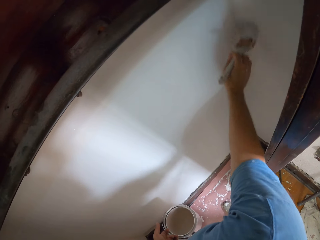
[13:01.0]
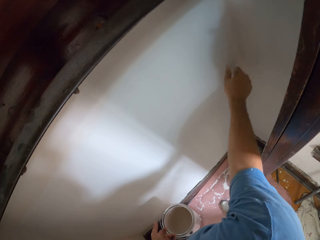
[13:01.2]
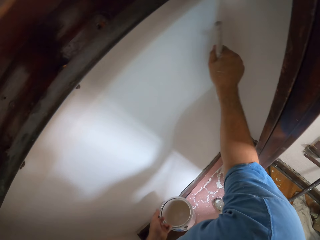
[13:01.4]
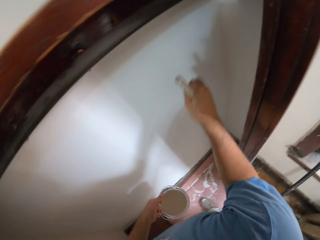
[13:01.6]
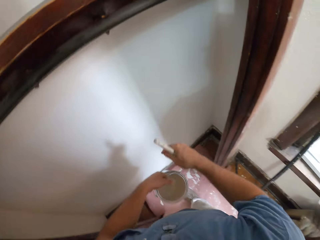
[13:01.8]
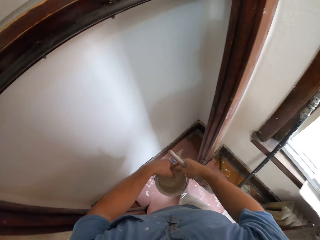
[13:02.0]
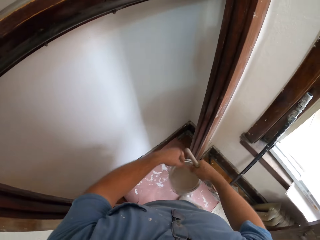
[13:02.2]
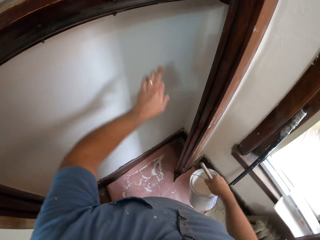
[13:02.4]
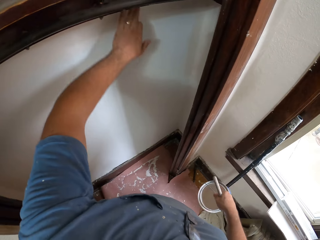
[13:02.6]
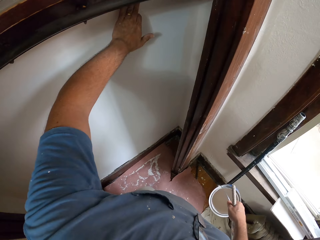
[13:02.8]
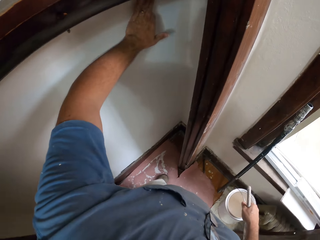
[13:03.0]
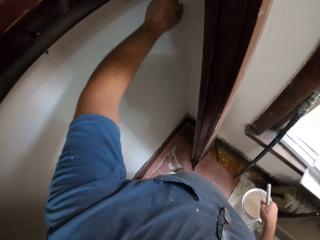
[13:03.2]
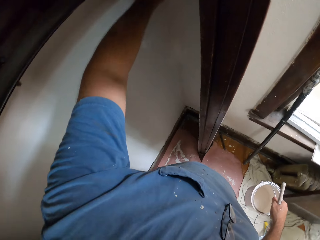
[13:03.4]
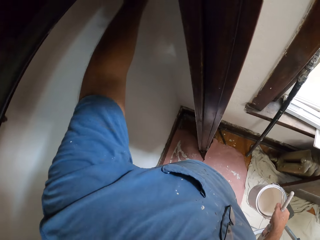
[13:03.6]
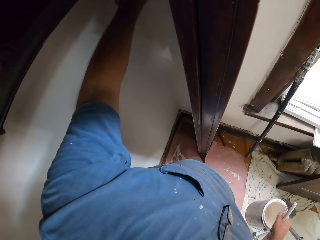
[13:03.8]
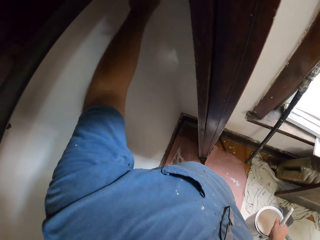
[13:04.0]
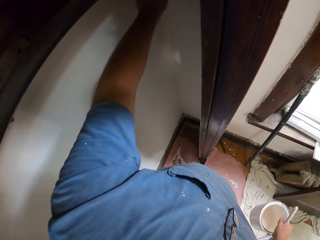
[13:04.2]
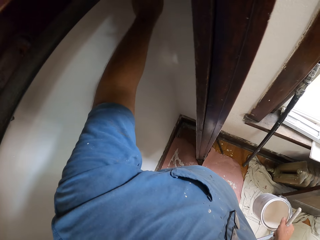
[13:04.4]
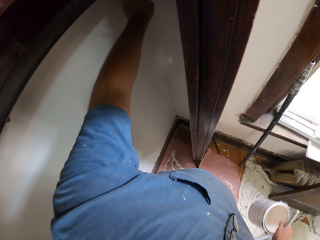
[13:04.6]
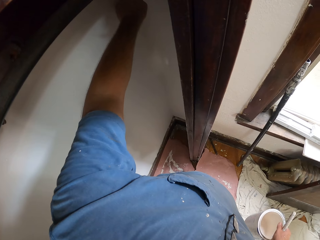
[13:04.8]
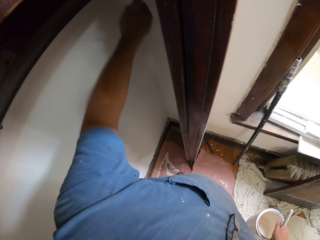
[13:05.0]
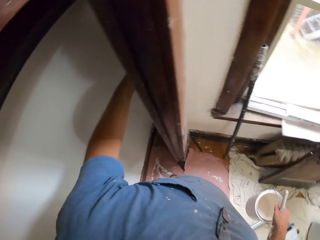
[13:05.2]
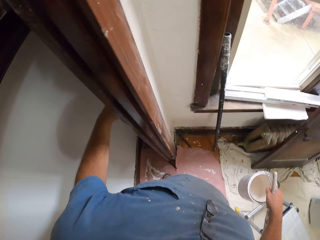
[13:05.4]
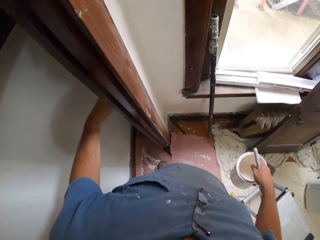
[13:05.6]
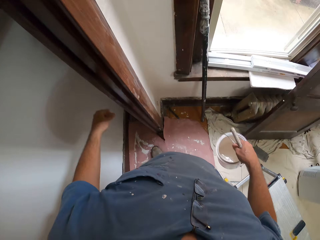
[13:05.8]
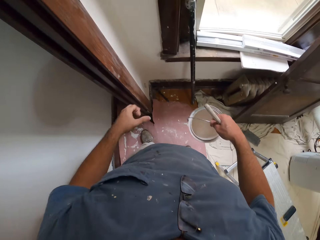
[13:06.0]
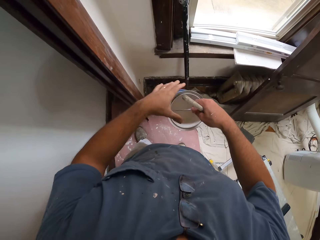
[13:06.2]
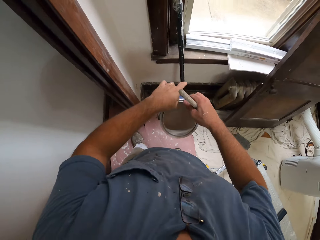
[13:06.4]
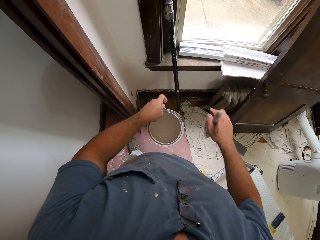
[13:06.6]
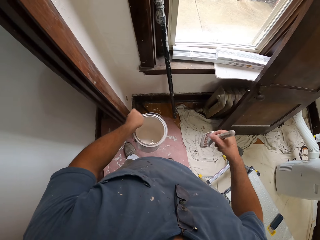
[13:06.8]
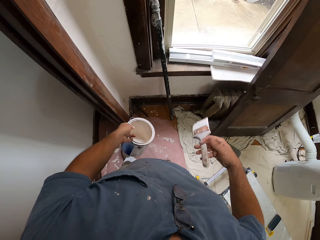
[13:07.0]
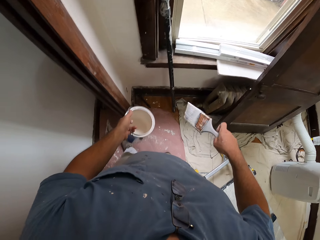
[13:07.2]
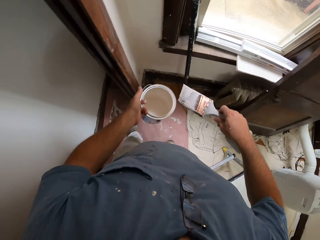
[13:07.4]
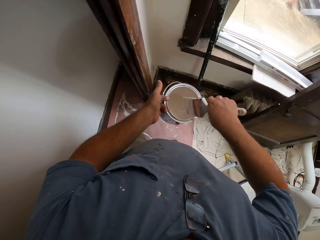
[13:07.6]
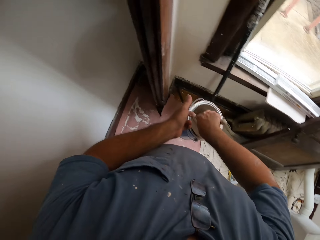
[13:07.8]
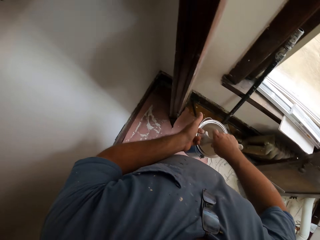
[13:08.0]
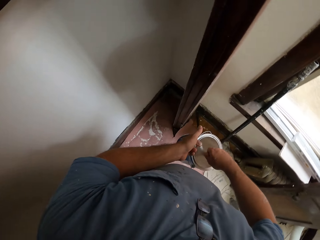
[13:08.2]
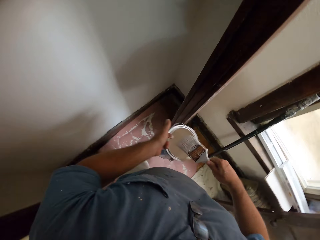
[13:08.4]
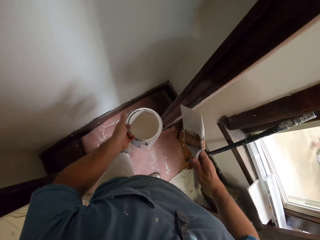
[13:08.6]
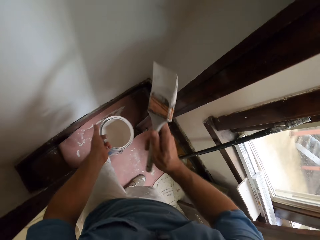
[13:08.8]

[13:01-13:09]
The camera wearer stops painting. He transfers the paint can to his right hand. He holds the container. He touches the walls with his left hand. He inspects the wall. He transfers the paint can to his left hand. He holds the container. He dips the paint brush into the paint can with his right hand.

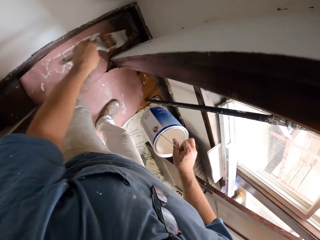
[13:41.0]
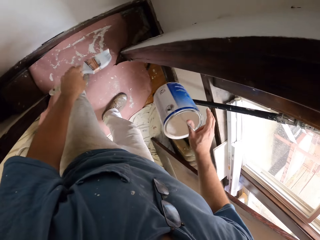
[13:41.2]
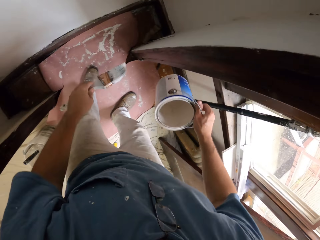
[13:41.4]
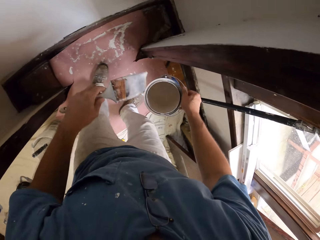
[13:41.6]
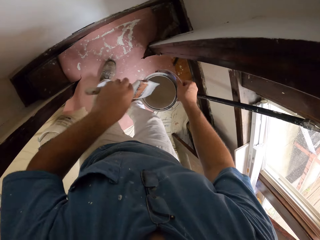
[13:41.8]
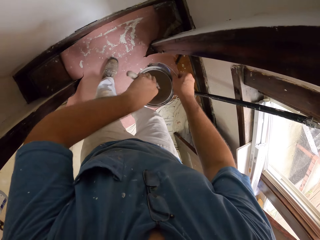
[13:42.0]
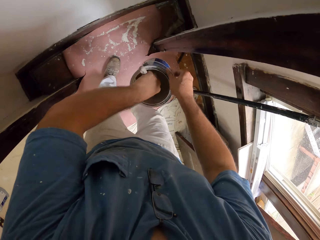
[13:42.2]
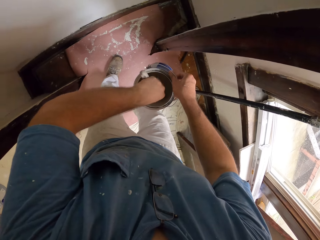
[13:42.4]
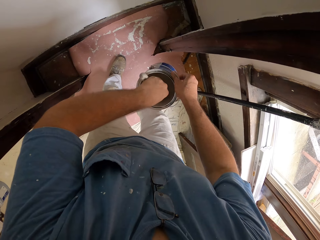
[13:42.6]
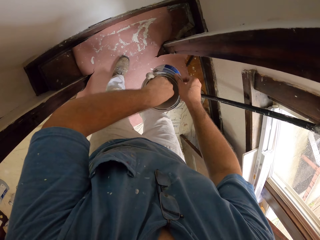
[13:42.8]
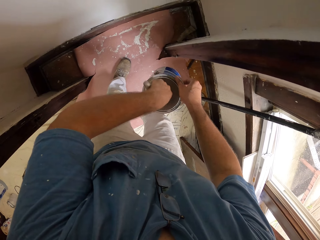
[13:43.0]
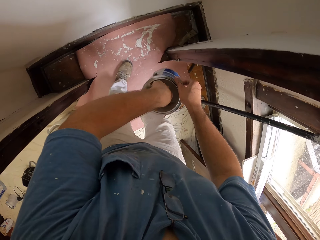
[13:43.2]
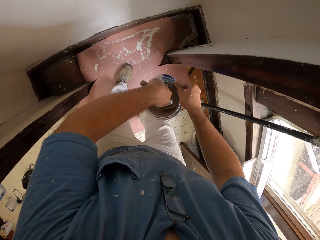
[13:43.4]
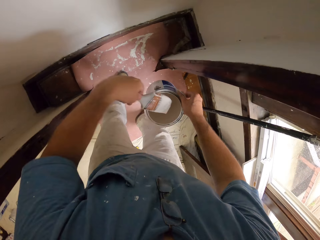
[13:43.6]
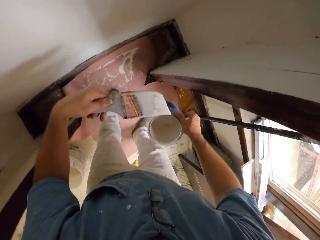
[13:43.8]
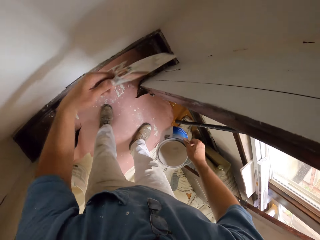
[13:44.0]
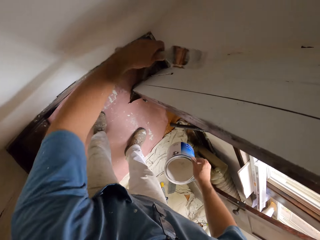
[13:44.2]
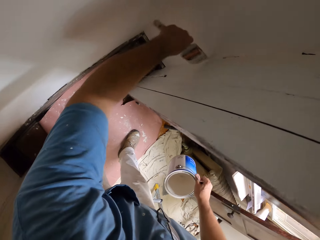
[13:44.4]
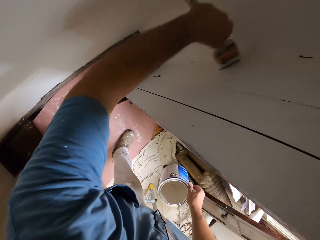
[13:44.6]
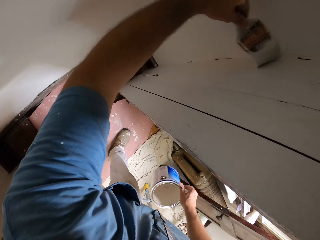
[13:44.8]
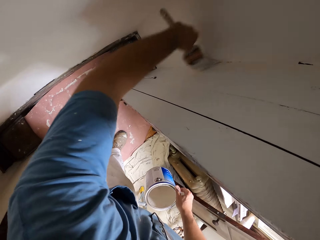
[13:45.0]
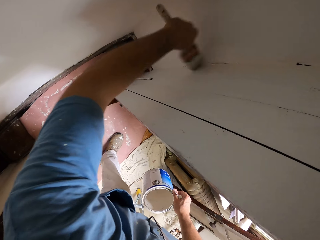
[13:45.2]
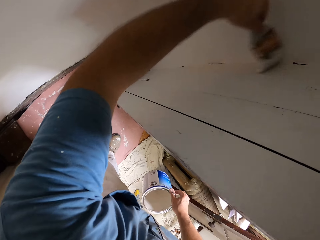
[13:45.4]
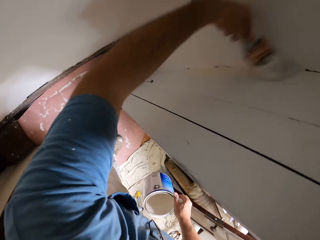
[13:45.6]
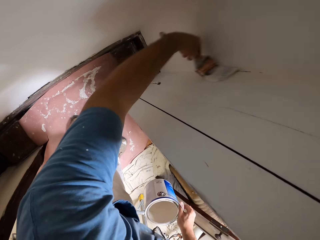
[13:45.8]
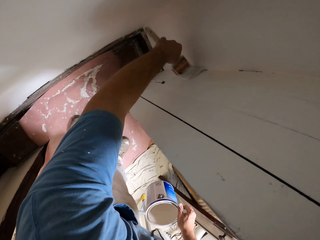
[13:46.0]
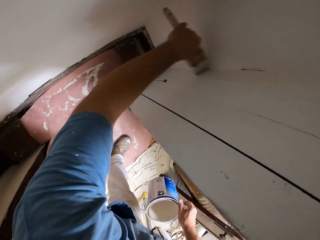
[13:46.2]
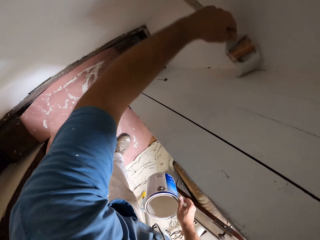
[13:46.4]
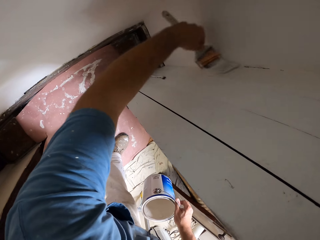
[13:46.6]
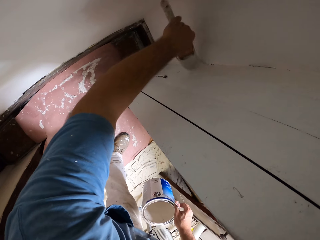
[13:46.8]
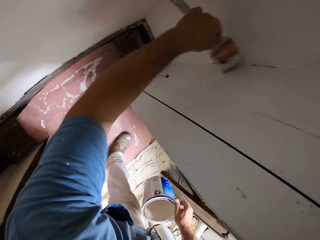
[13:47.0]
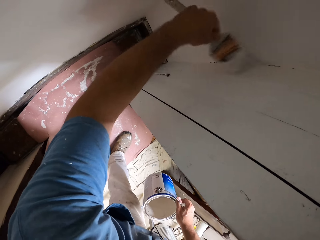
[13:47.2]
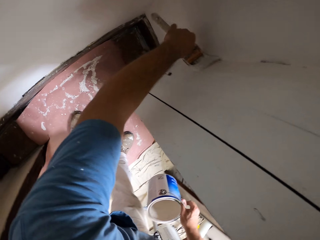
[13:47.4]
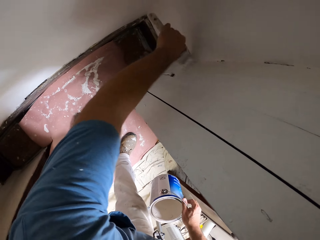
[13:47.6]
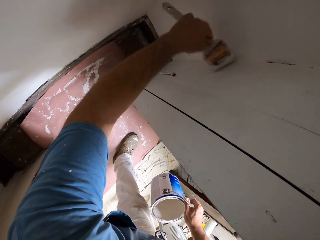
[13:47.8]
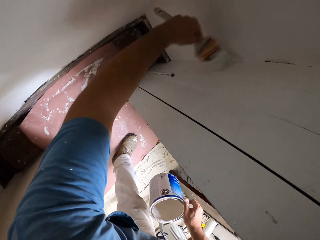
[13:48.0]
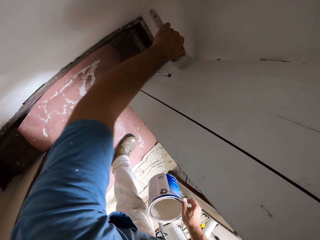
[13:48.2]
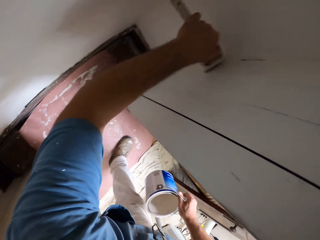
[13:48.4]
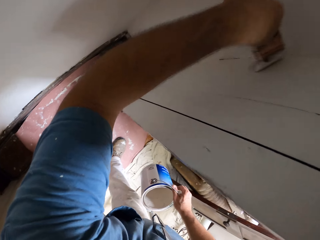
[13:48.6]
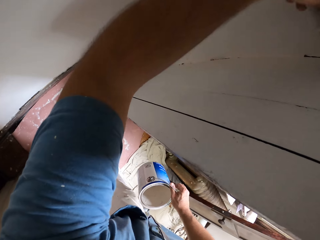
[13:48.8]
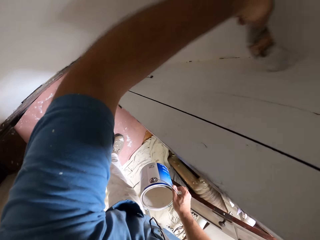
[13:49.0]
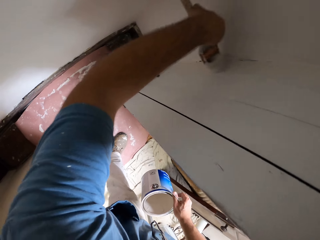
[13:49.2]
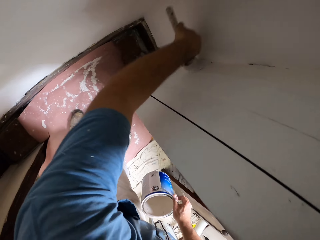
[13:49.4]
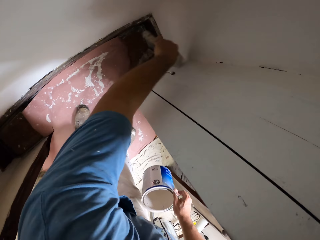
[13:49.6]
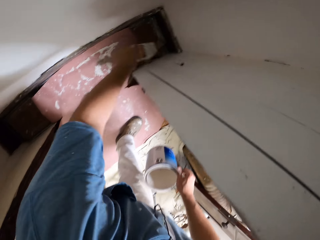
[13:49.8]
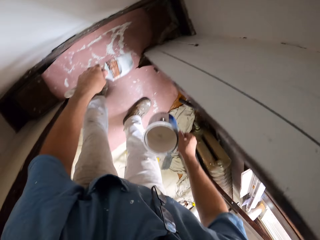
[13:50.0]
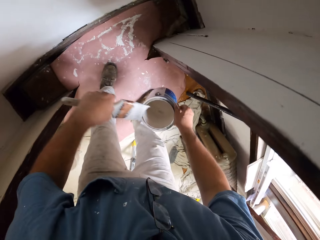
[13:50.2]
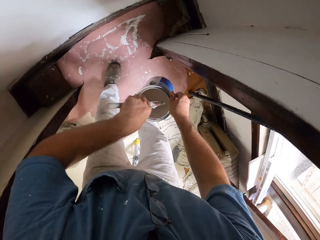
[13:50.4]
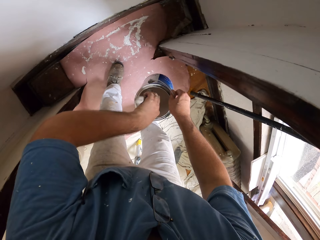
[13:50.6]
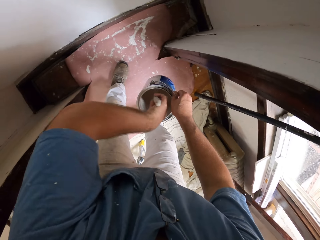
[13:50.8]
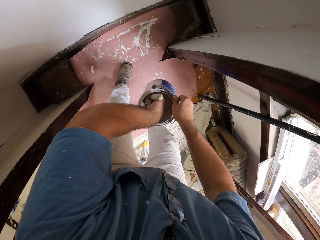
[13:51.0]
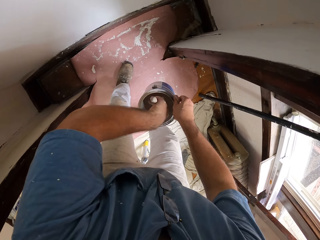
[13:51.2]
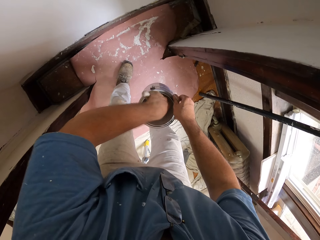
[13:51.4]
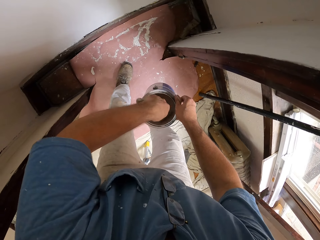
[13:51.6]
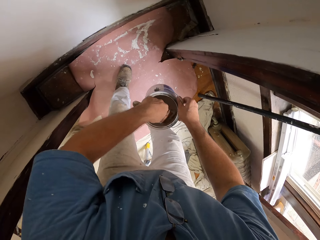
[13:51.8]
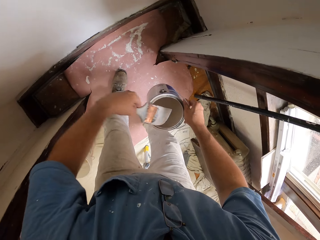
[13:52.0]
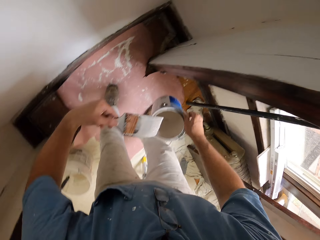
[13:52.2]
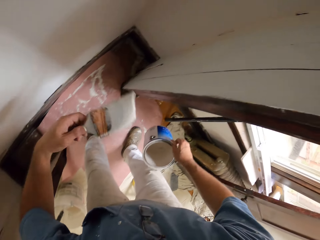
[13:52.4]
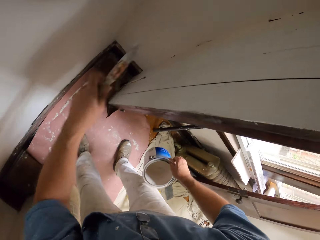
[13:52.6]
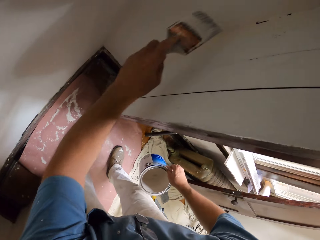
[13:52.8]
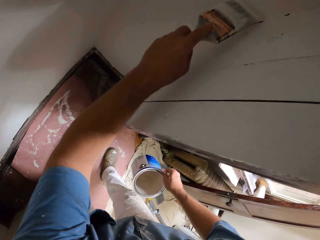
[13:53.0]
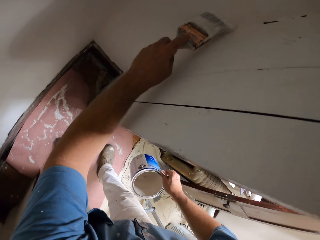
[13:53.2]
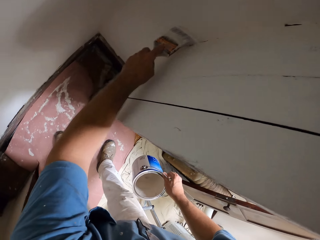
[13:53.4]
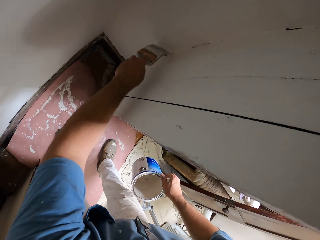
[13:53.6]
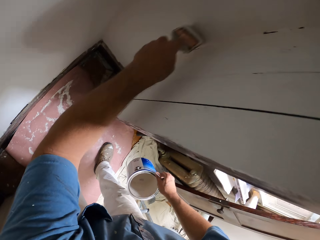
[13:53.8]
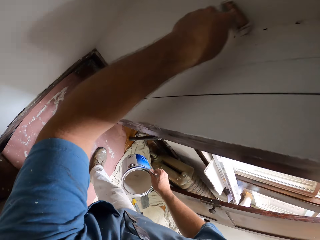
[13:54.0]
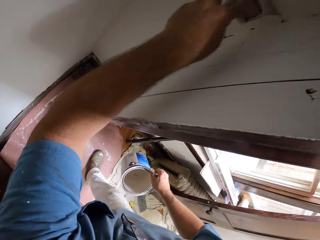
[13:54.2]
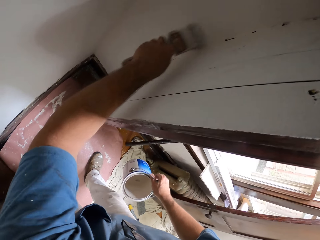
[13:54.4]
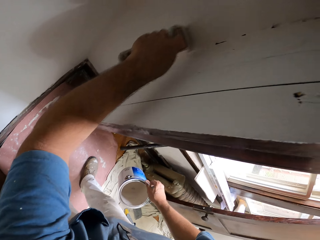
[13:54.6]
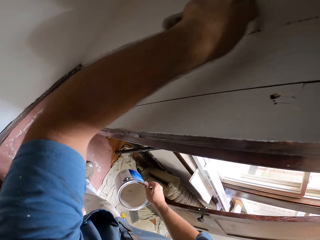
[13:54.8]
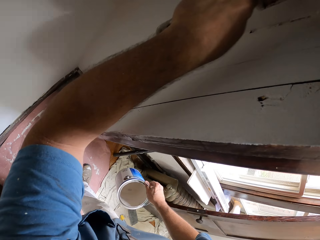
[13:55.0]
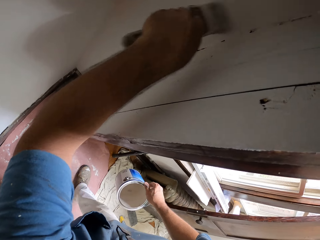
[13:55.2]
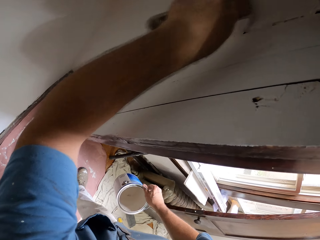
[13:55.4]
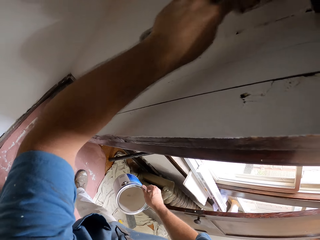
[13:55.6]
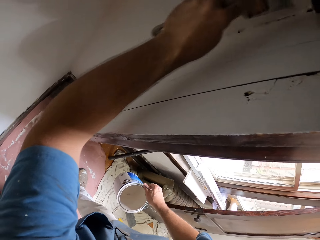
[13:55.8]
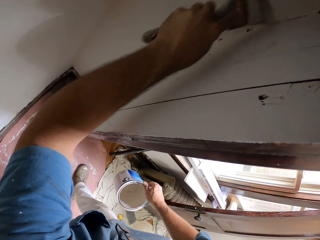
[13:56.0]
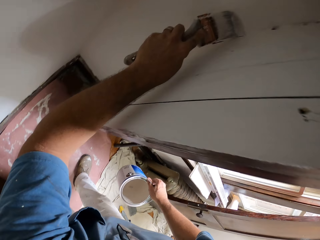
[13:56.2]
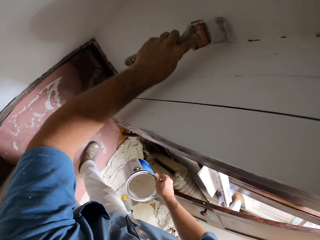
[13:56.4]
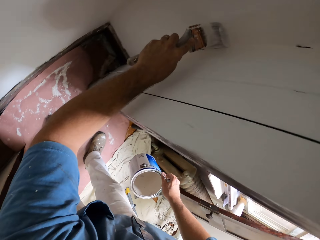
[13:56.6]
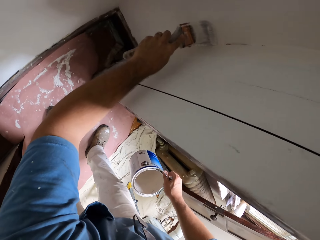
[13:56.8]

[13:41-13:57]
The camera wearer dips the paint brush into the paint can with his right hand. He paints the walls of the room with the paint brush in his left hand. He moves the paint brush towards the can of paint. He dips the paint brush into the paint can. He removes the paint brush from the paint can. He moves his hand towards the wall. He paints the wall with the paint brush.
